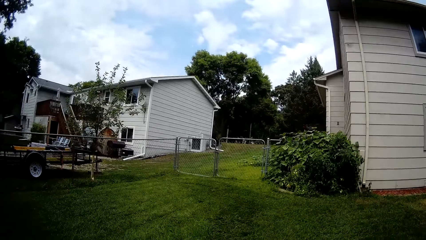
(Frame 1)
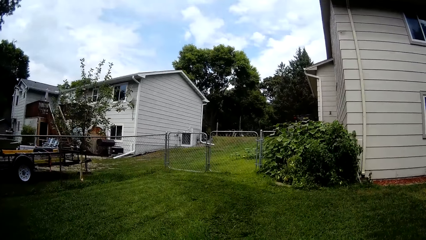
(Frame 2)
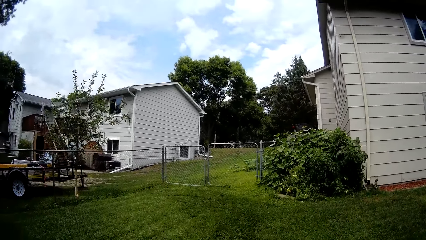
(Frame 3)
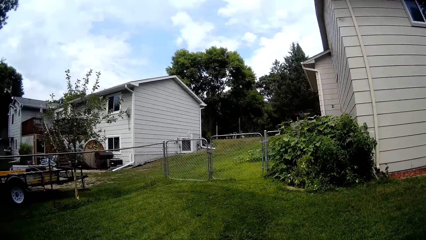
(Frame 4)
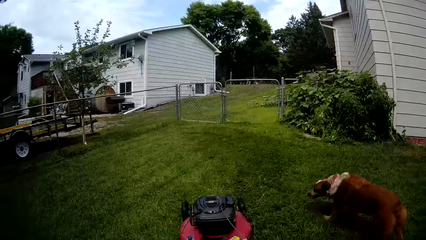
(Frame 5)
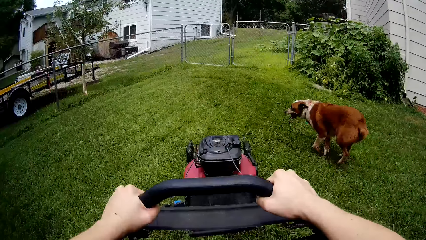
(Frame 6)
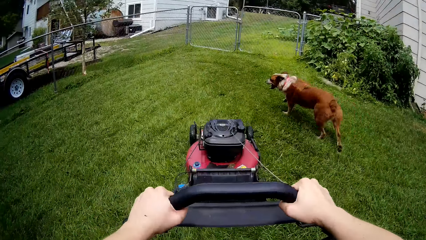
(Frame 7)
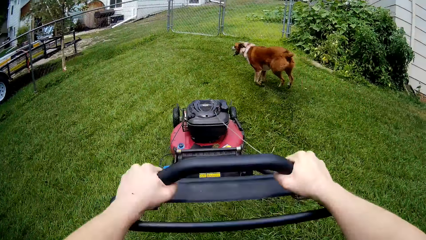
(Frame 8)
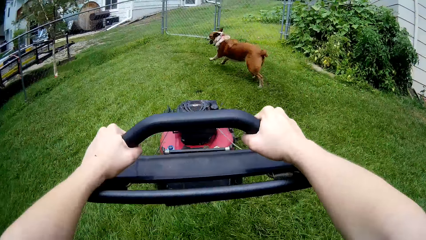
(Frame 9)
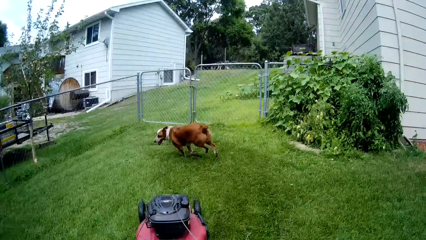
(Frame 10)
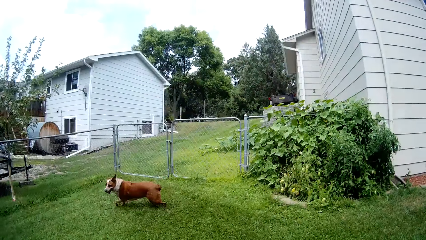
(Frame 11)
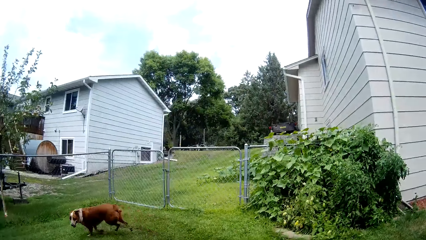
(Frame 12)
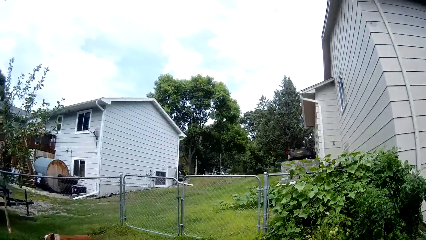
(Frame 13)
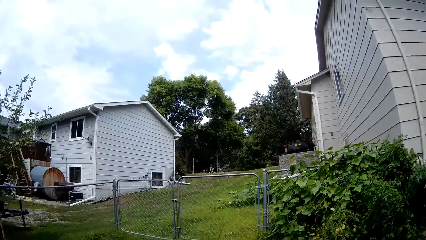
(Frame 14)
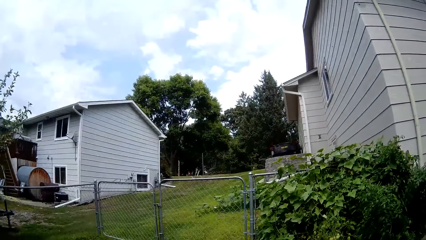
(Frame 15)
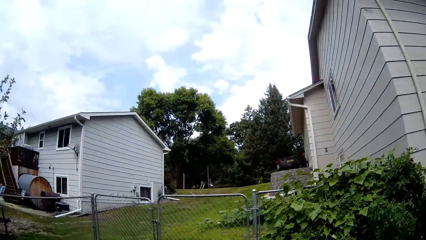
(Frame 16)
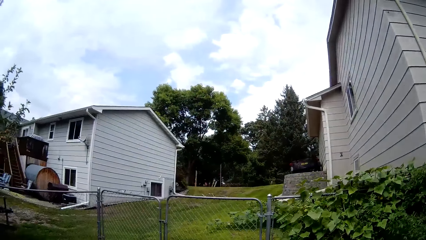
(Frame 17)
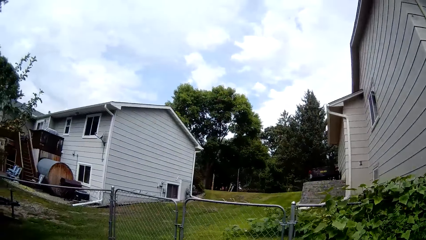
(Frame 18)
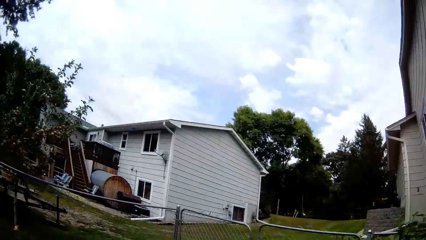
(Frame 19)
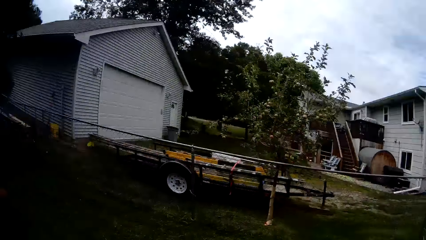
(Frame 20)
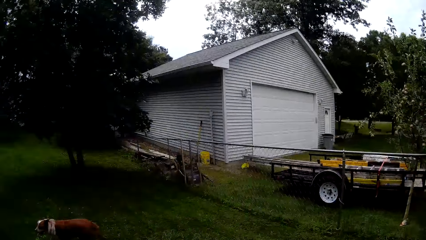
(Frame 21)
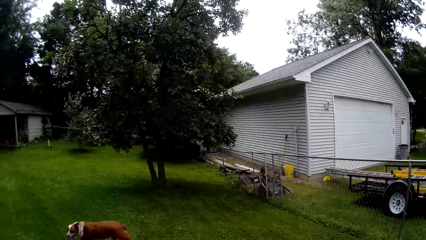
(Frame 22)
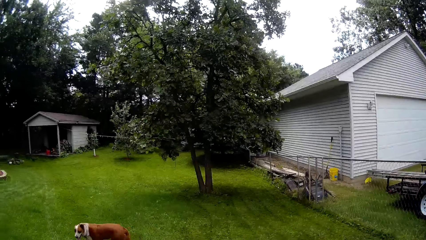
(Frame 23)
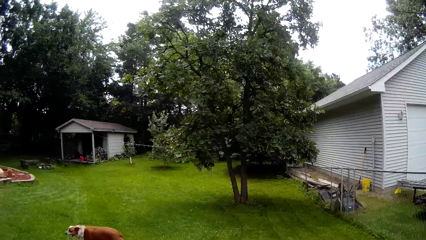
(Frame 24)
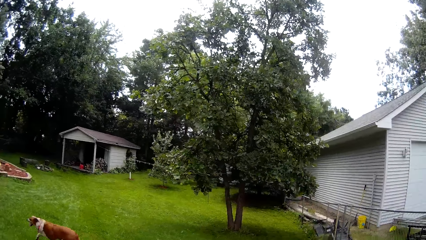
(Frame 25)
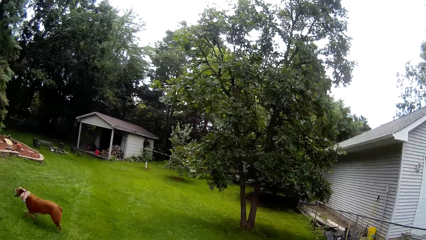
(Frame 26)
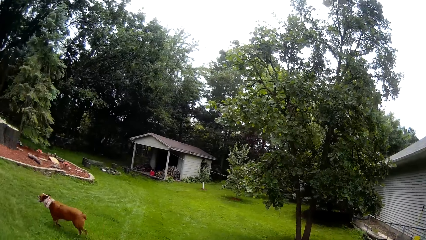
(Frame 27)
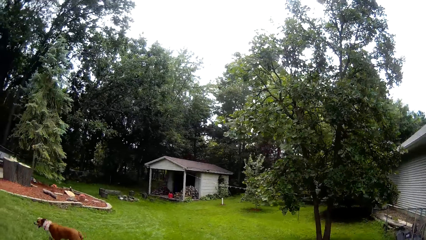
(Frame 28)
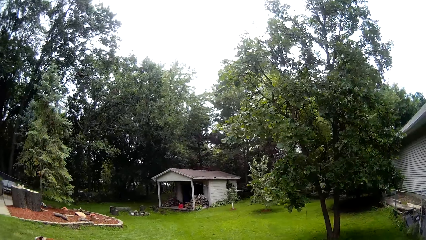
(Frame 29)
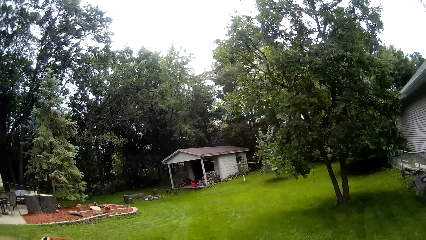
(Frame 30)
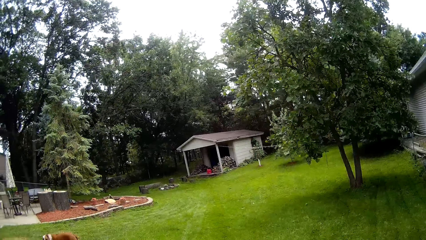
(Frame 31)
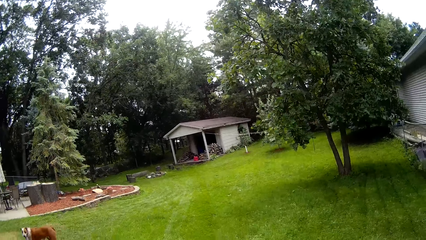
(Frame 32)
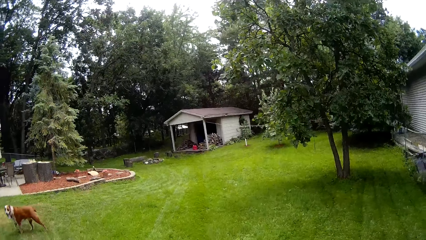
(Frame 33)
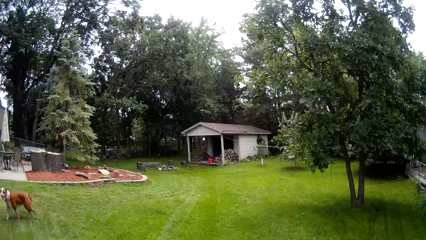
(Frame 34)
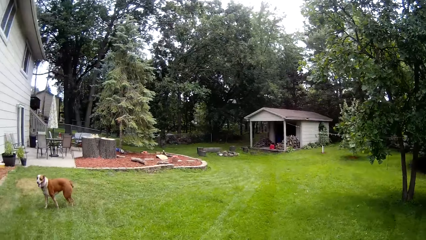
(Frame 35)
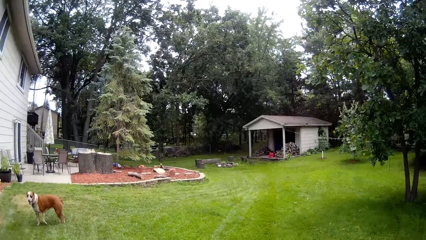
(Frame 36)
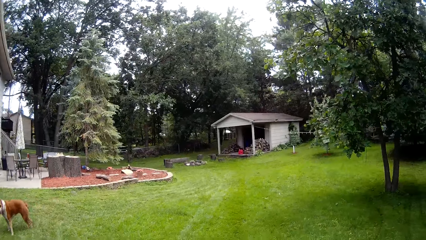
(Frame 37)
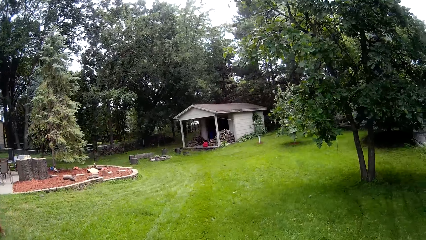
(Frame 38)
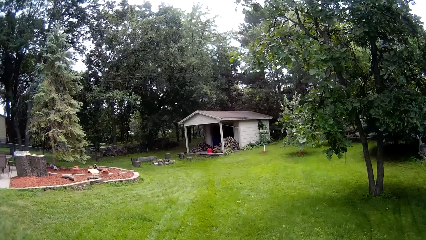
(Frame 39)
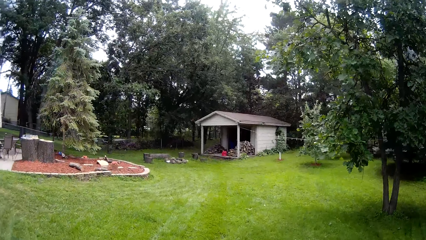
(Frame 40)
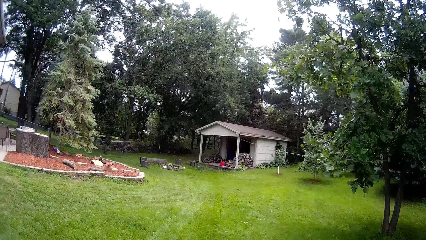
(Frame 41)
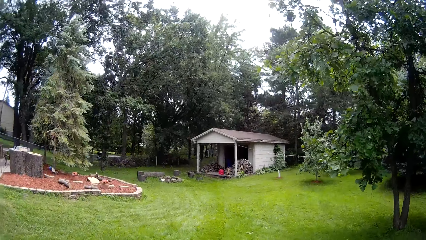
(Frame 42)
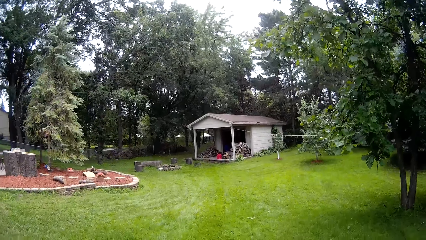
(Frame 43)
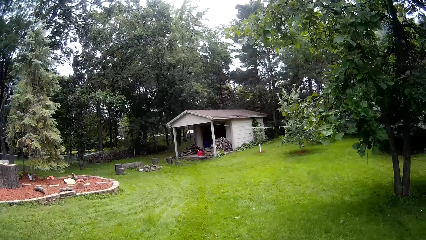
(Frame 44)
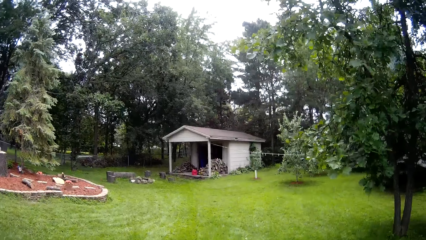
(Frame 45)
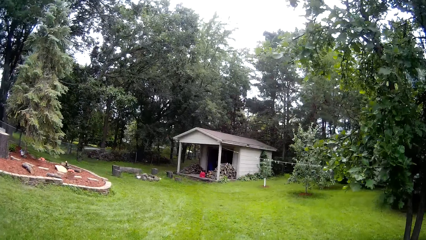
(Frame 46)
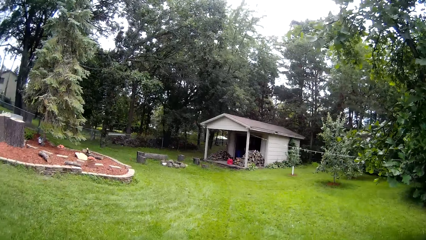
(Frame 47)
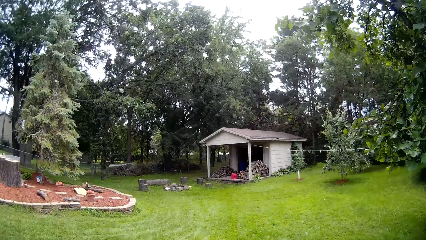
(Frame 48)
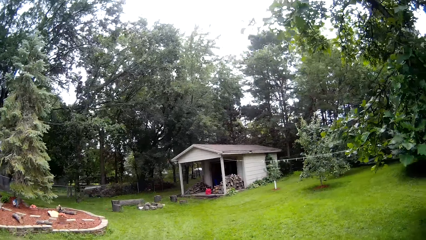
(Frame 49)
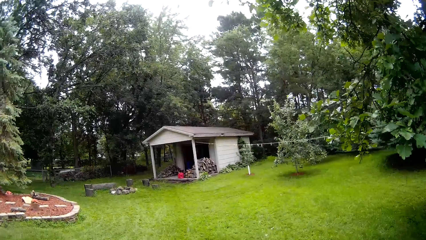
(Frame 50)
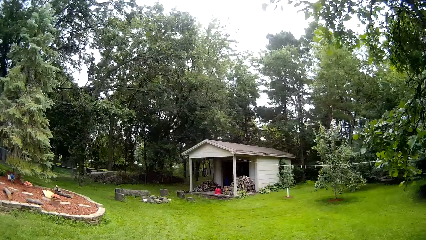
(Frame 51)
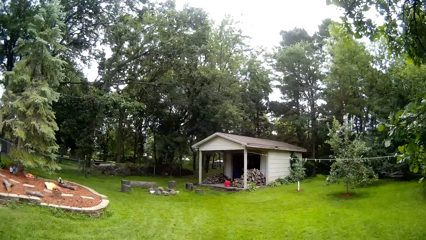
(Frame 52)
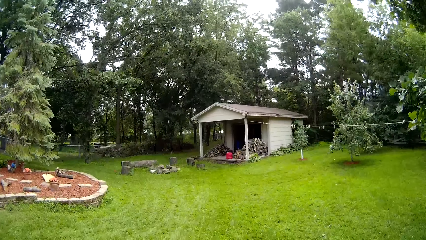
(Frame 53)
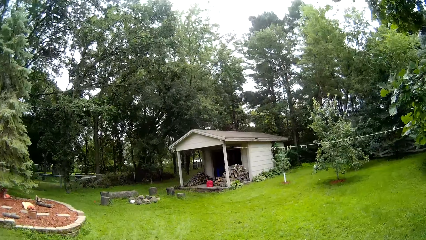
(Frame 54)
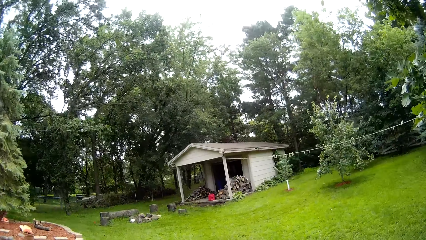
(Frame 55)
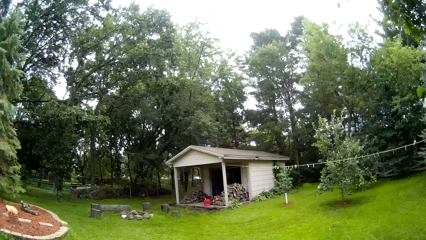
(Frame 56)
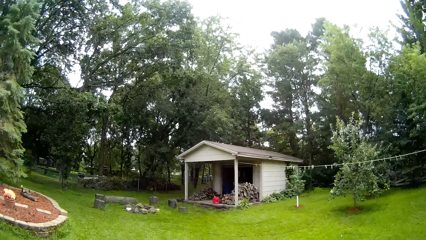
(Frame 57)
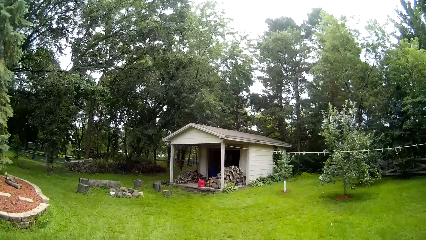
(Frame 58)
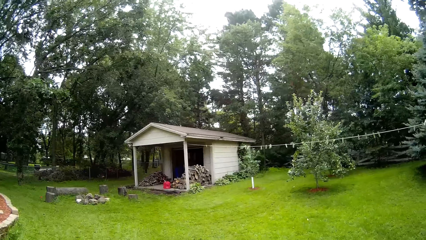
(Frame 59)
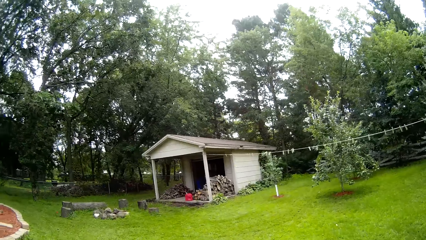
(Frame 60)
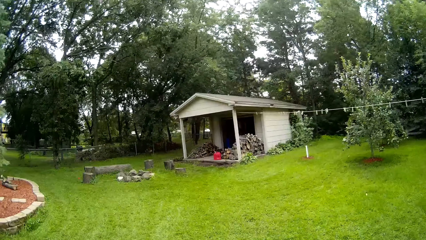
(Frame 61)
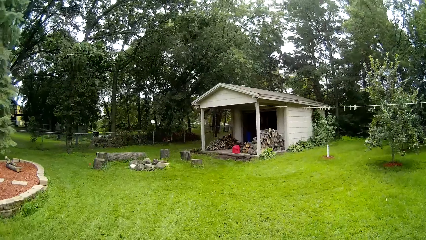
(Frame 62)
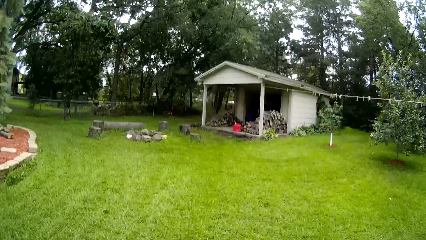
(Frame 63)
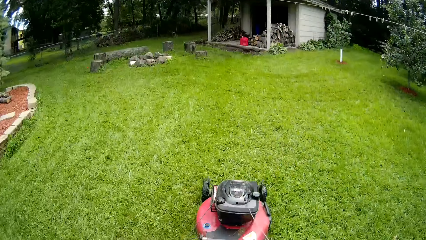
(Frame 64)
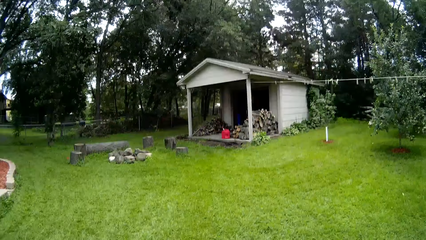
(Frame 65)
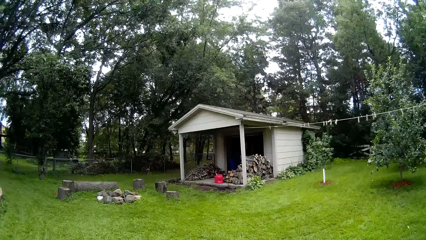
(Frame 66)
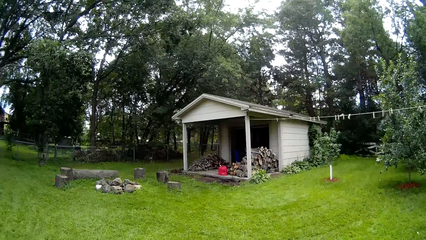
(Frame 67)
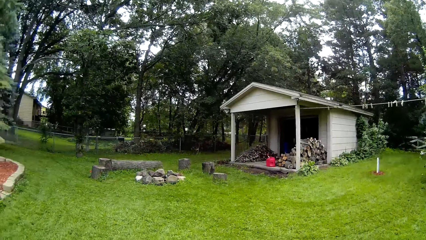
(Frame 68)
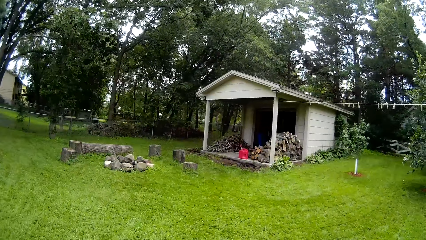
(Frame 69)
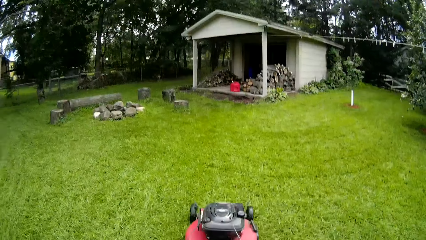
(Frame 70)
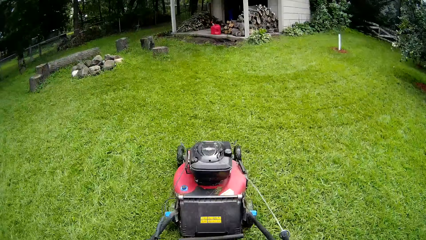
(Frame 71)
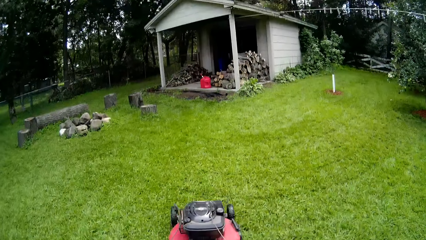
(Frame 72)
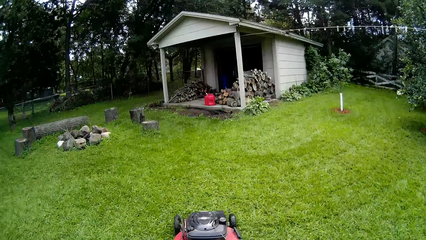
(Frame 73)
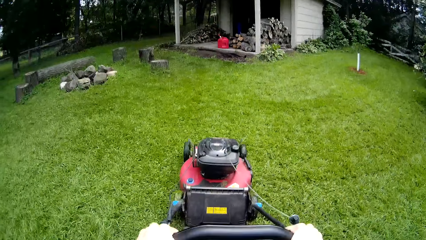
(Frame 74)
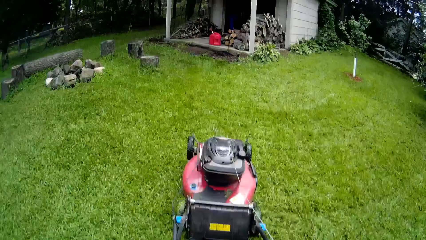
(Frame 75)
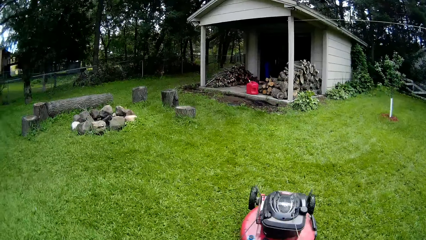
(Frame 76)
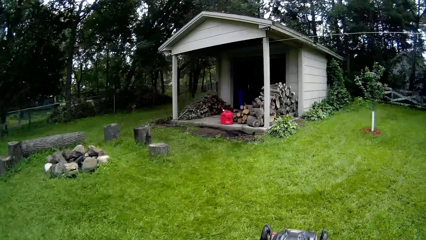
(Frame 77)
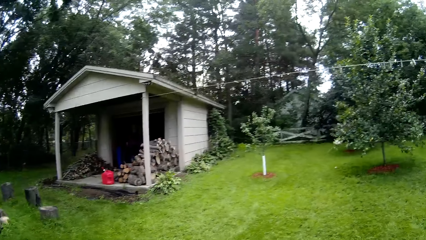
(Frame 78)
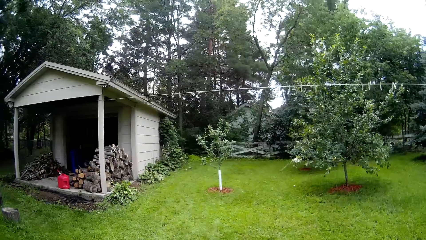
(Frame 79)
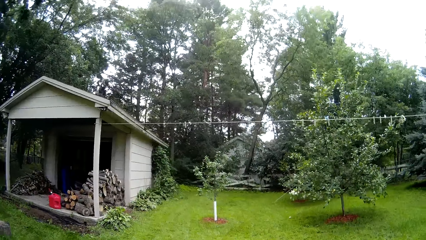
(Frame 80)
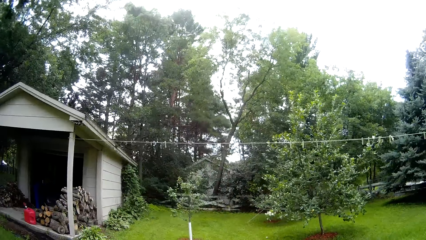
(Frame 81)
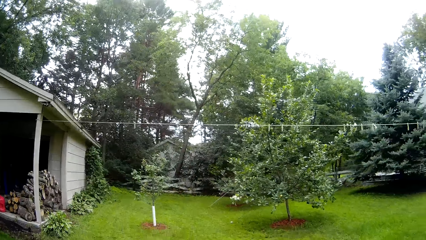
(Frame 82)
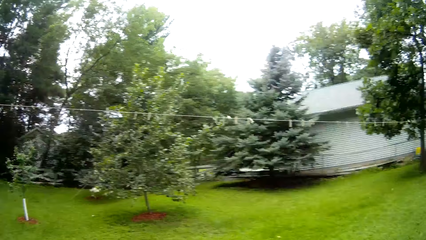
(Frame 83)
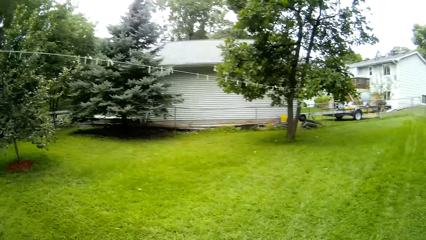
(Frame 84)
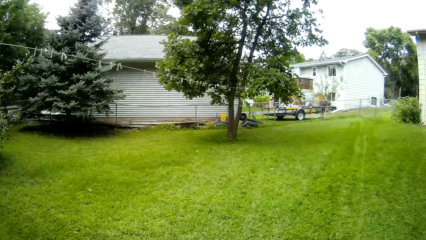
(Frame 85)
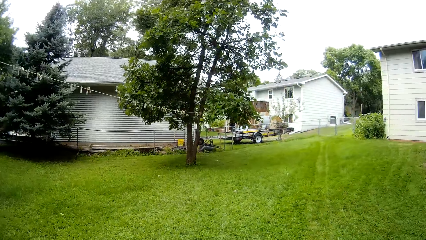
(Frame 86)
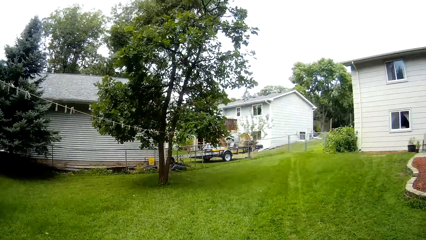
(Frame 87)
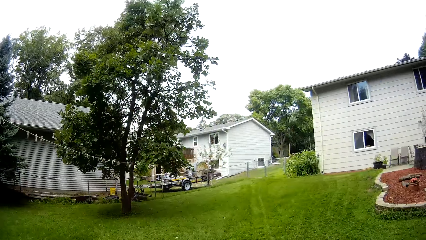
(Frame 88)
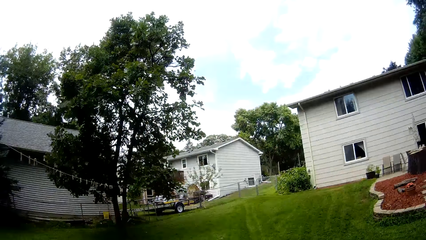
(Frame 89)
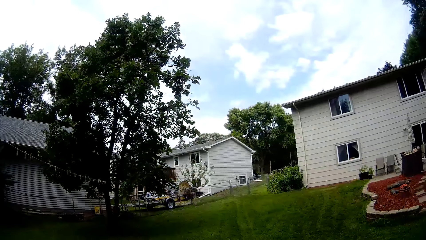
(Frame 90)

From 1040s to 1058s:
The camera wearer mows the lawn with a lawnmower. They mow the lawn with the lawnmower repeatedly.
